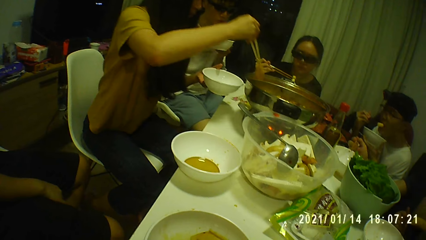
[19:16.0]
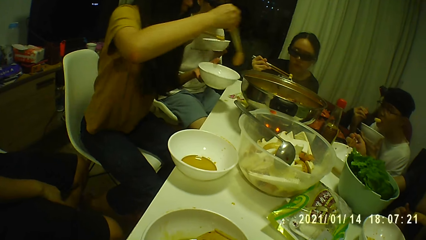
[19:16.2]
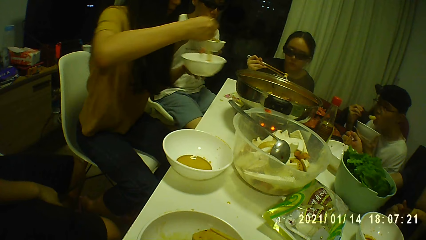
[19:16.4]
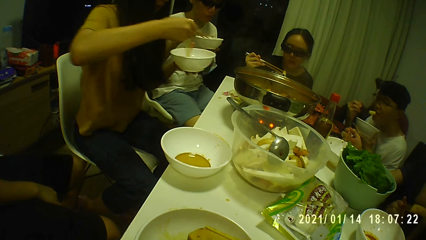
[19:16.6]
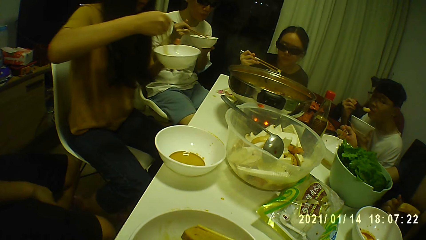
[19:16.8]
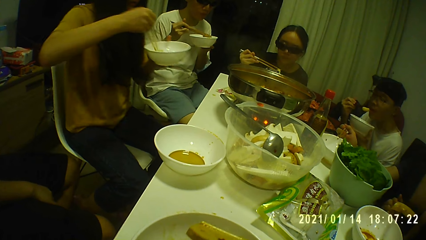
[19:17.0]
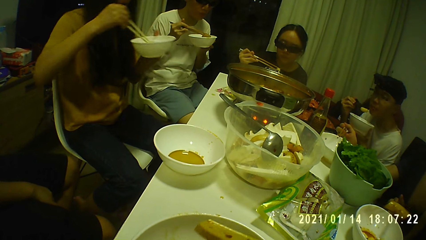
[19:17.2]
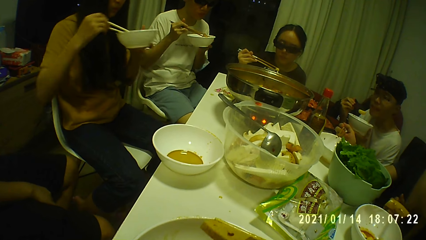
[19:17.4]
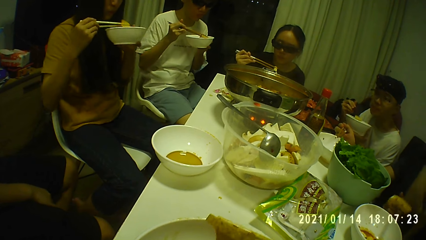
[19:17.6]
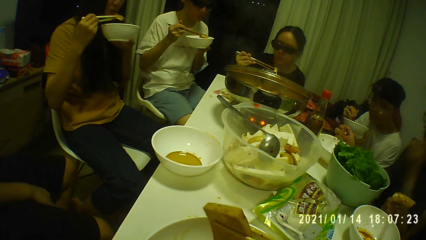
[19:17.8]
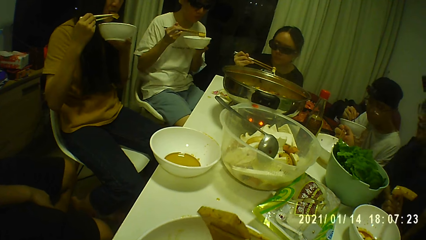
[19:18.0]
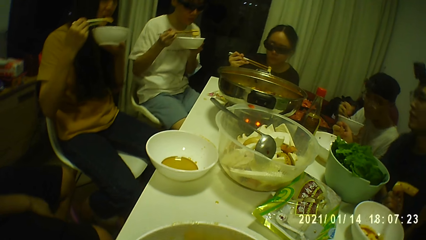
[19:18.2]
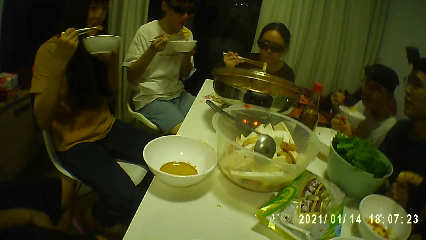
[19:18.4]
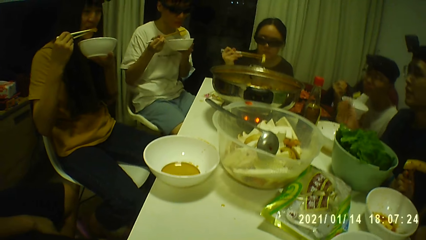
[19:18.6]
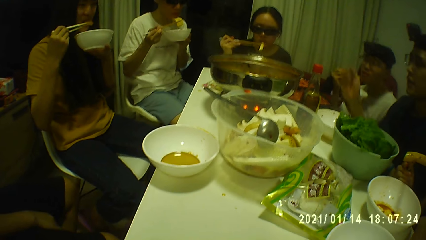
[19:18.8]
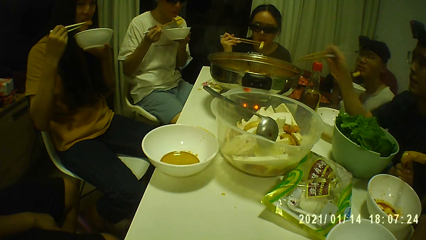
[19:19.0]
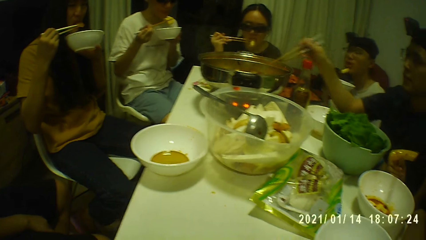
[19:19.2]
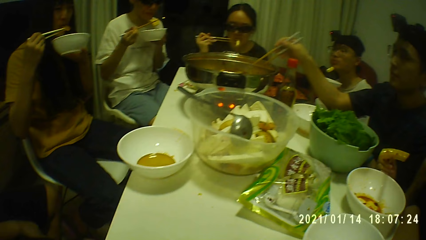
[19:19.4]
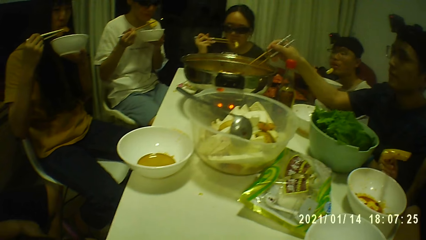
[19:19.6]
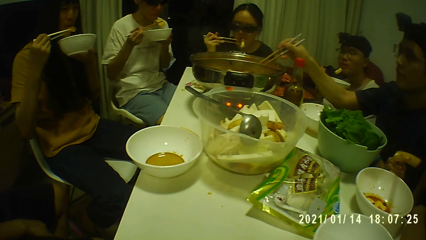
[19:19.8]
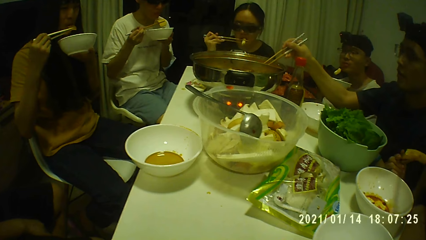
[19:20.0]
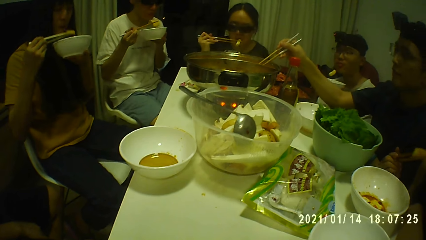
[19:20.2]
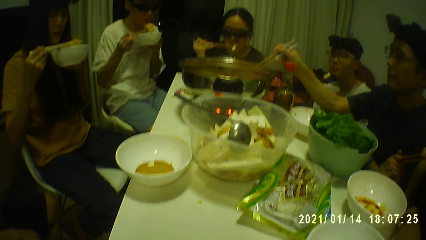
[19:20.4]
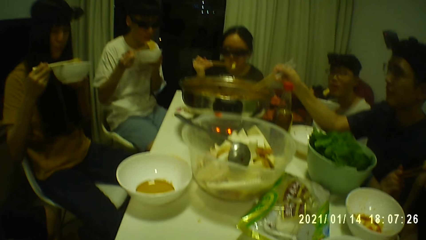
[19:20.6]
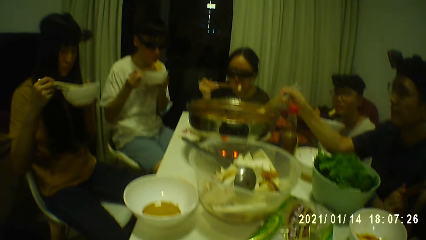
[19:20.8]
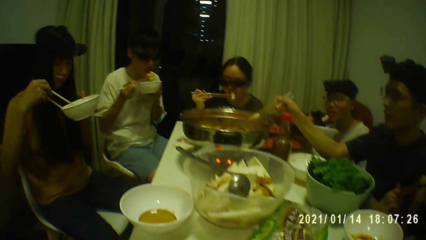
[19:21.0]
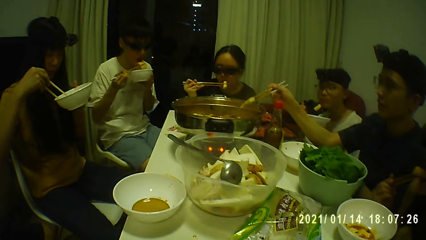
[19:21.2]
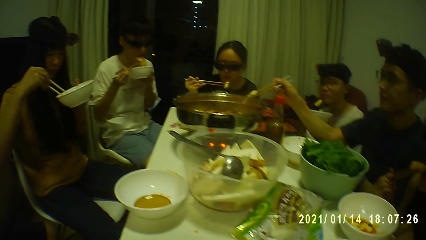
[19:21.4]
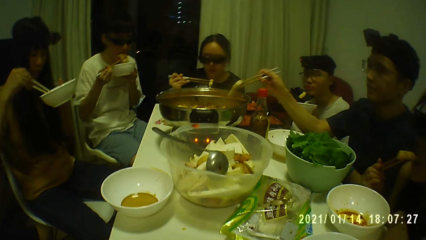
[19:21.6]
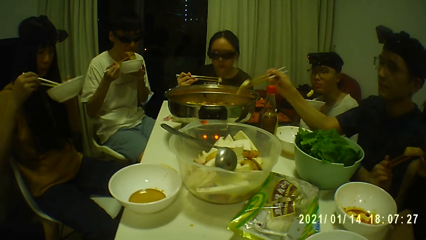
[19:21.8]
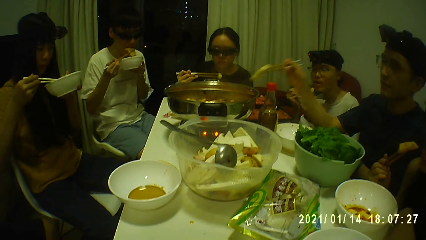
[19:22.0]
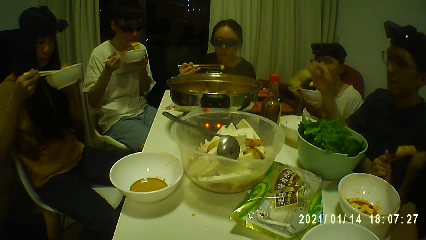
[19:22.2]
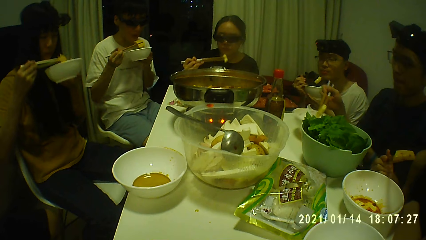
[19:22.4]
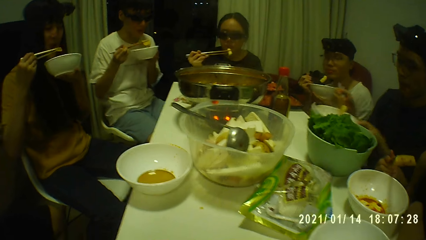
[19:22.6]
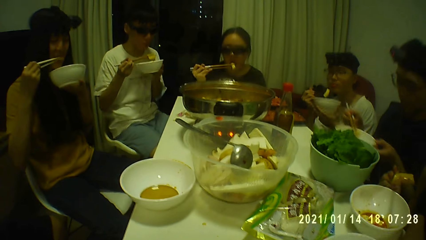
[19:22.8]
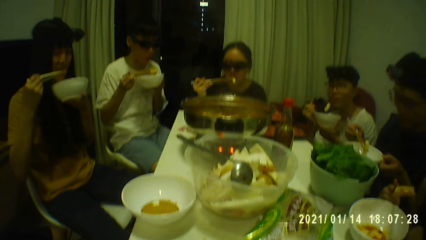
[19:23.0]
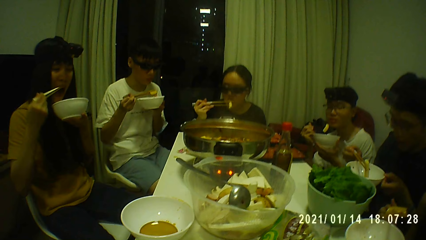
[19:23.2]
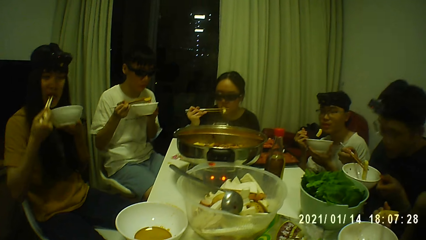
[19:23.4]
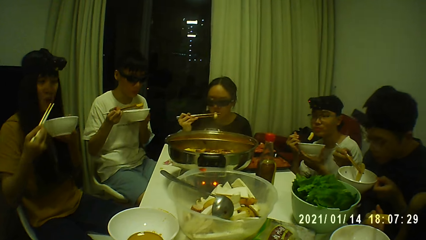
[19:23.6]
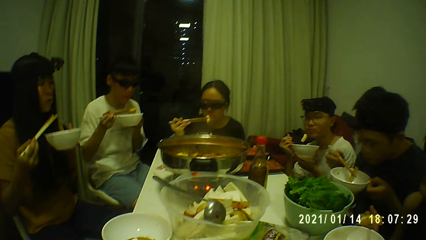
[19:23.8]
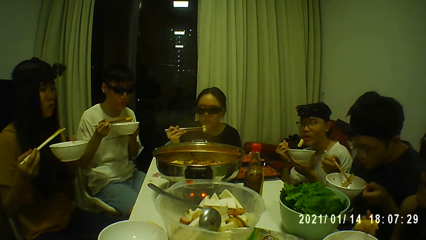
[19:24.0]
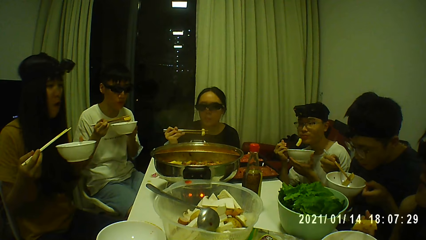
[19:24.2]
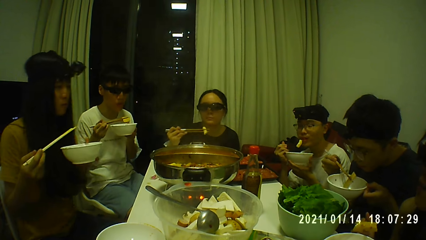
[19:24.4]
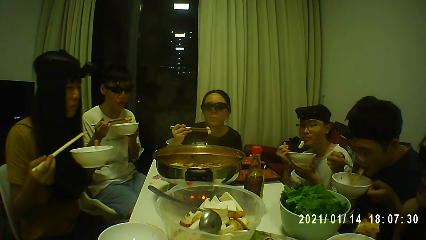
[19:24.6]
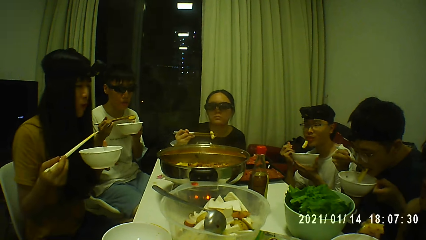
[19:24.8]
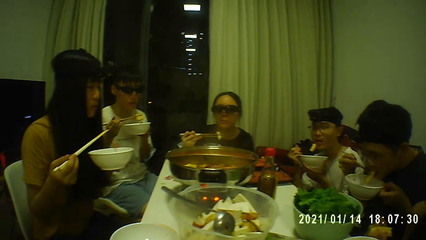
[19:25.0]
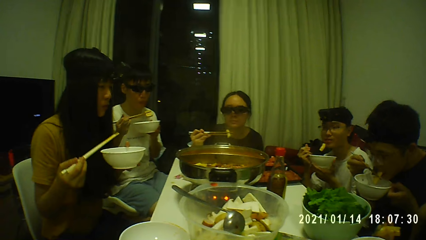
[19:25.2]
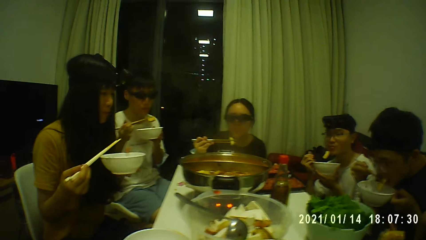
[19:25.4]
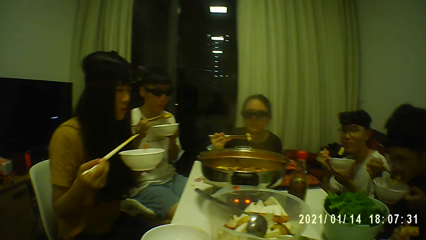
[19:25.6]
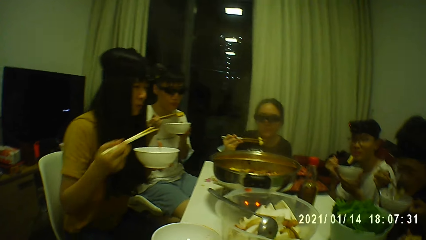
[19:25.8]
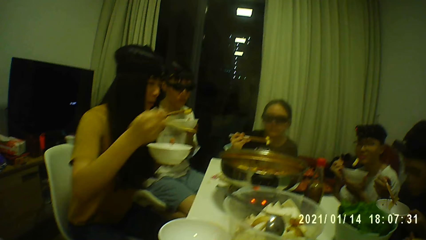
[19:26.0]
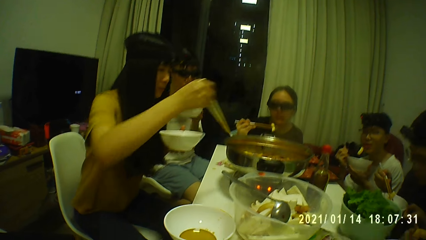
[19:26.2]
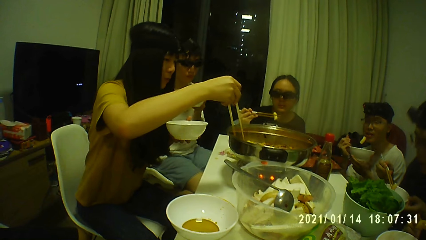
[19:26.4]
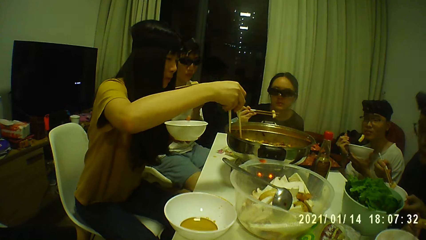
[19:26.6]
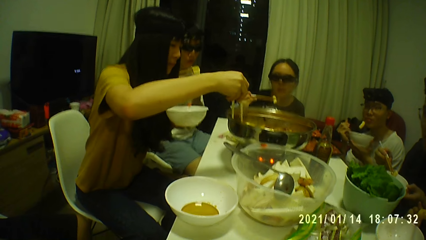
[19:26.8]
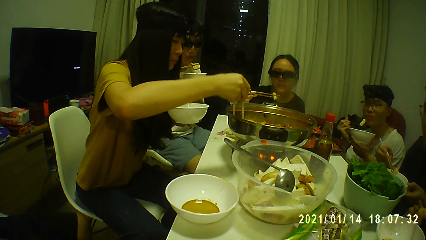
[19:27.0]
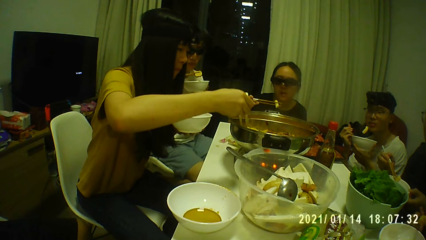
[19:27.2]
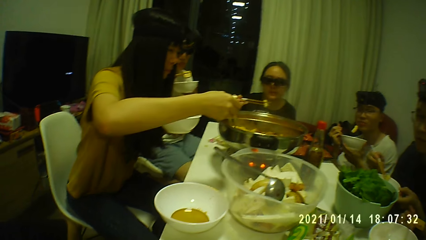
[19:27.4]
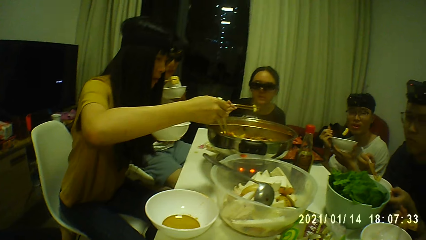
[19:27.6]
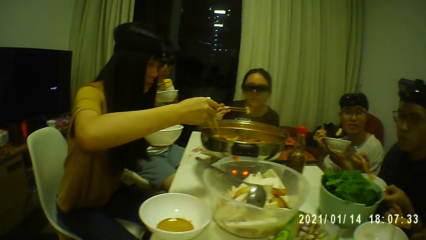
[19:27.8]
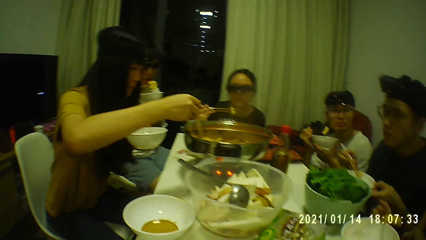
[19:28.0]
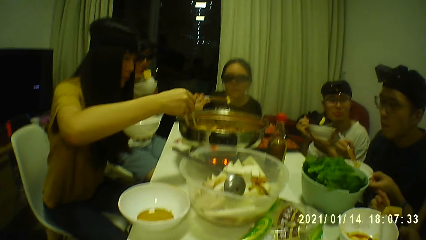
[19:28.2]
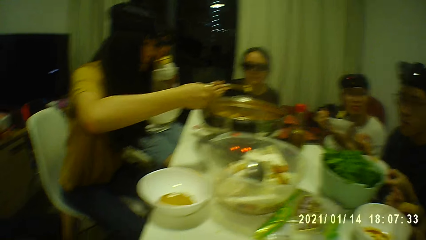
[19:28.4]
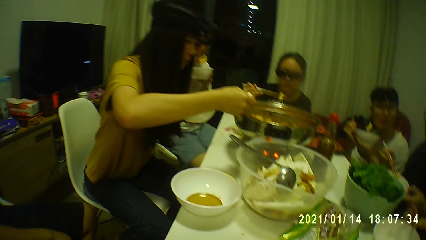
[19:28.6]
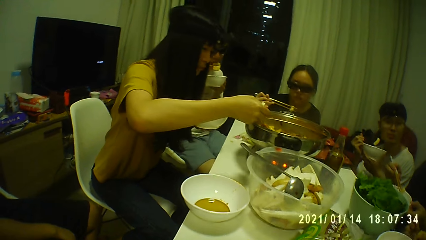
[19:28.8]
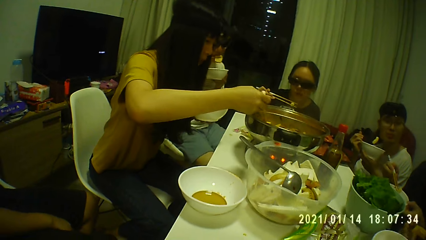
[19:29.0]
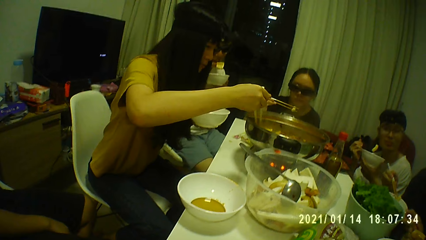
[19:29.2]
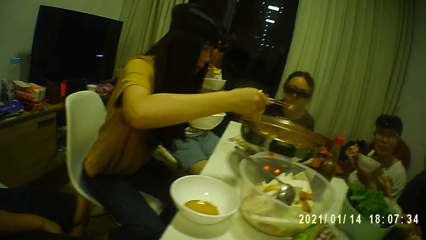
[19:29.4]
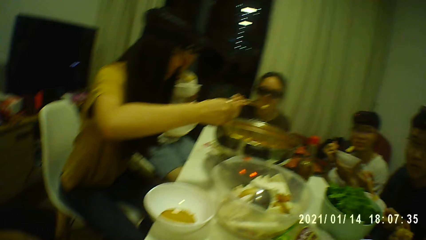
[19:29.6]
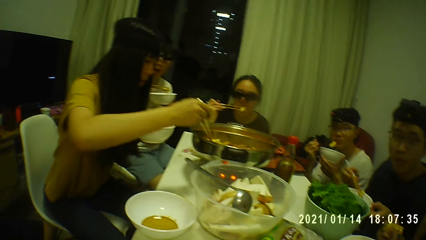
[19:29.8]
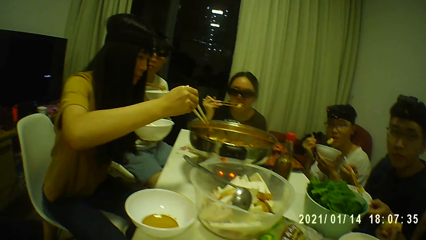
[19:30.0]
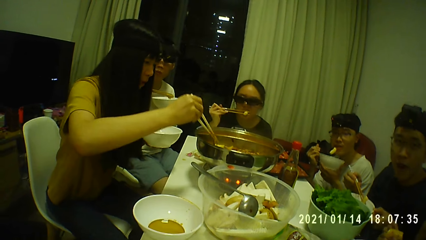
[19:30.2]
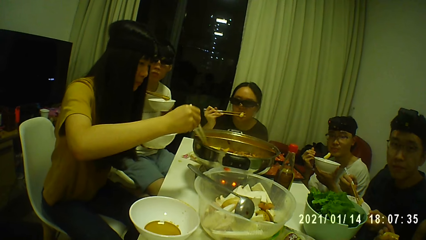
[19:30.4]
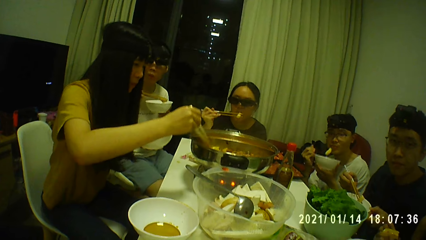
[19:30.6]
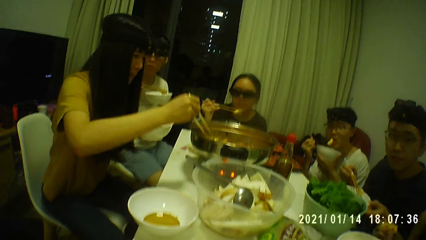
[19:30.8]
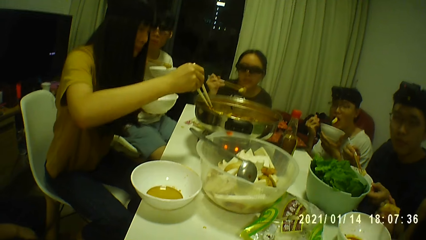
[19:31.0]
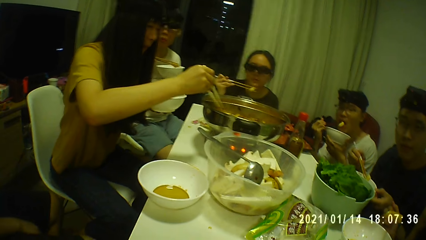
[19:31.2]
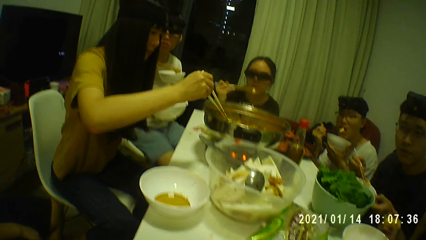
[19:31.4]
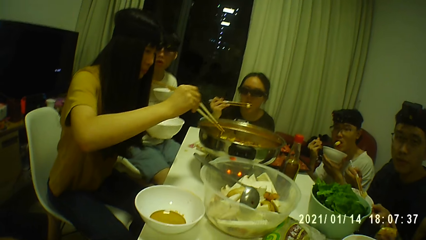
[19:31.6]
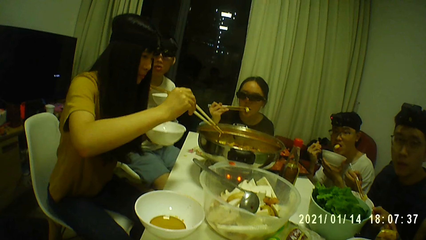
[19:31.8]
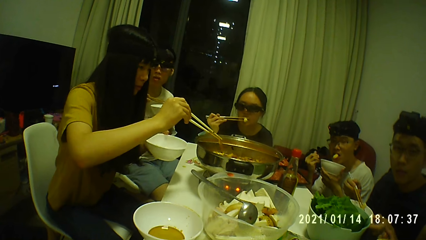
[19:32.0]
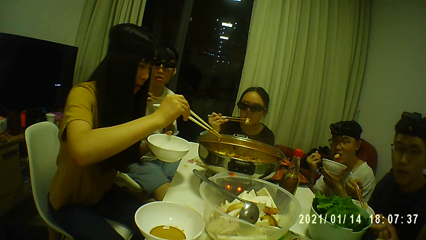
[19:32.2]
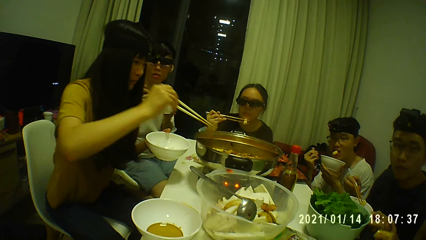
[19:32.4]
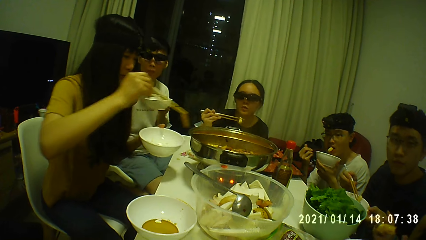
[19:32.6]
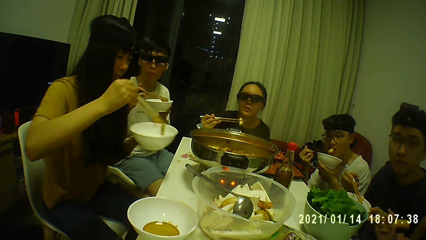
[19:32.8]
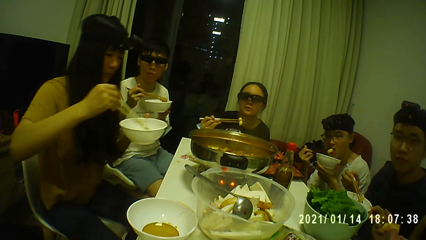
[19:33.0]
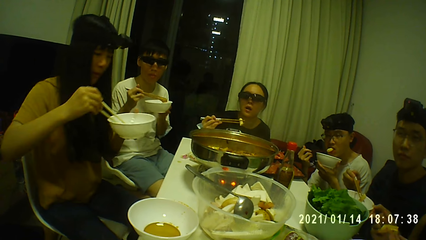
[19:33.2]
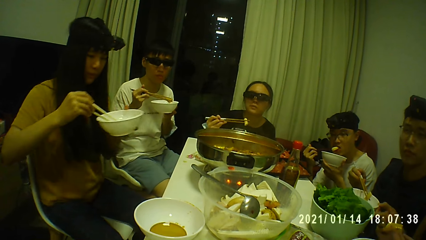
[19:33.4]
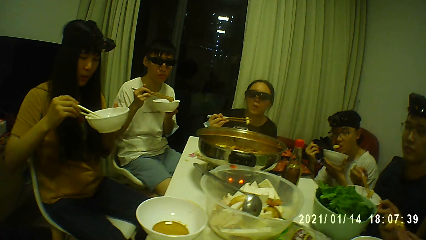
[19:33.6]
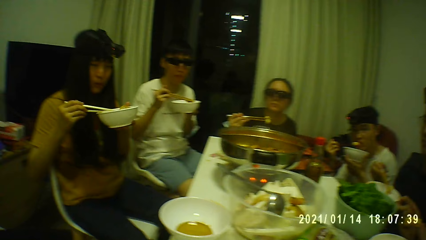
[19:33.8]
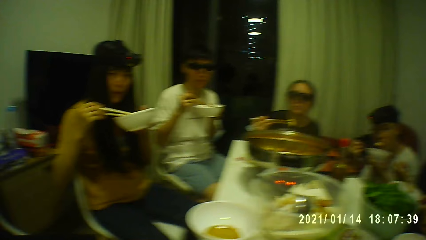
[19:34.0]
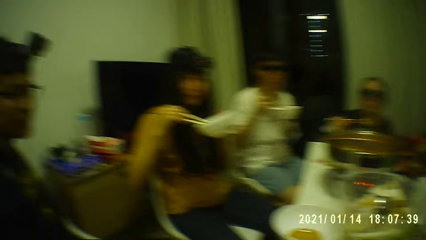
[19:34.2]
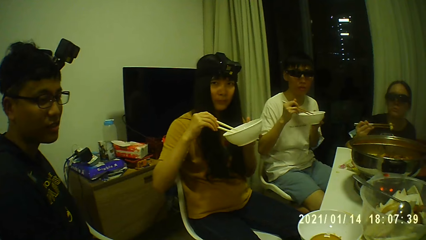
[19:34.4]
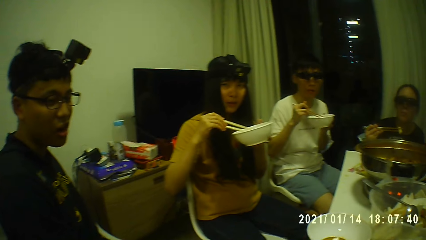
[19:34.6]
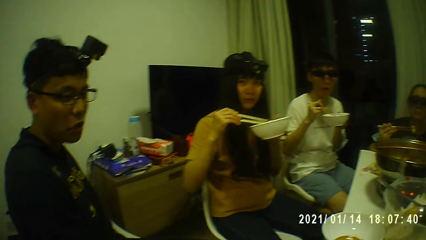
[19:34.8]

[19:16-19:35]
A person eats food. Another person eats food. A third person eats food. A woman places the kimchi on the chopsticks in her right hand into the plate in her left hand. The woman eats the kimchi with the chopsticks in her right hand. A man takes kimchi from the metal bowl on the table with the chopsticks in his right hand. The first person eats food. The man picks the plate from the table with his left hand. The woman eats food. The man eats the kimchi with the chopsticks in his right hand. The woman takes kimchi from the metal bowl on the table with the chopsticks in her right hand. The camera wearer converses with the group of people. The woman drops the kimchi from the chopsticks in her right hand into the plate in her left hand.
